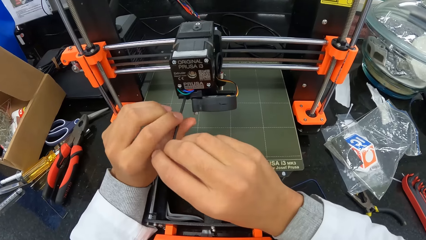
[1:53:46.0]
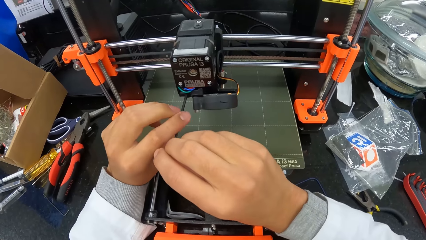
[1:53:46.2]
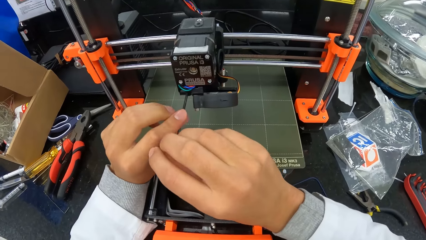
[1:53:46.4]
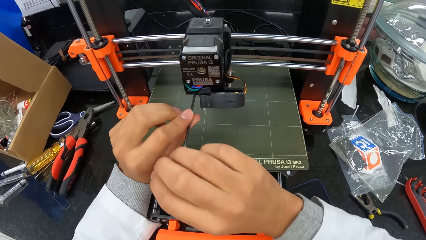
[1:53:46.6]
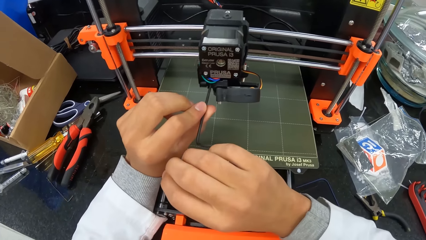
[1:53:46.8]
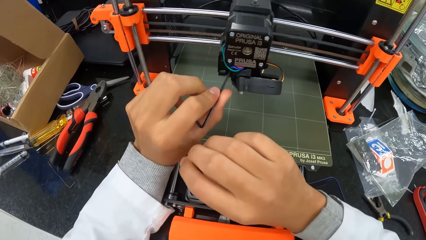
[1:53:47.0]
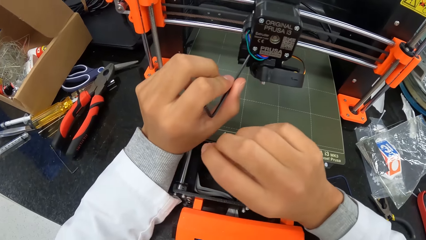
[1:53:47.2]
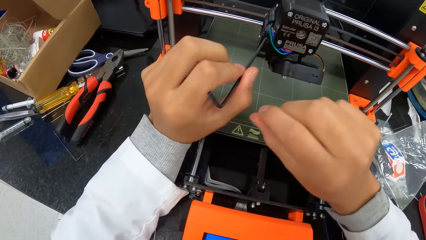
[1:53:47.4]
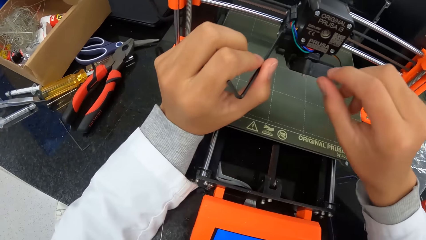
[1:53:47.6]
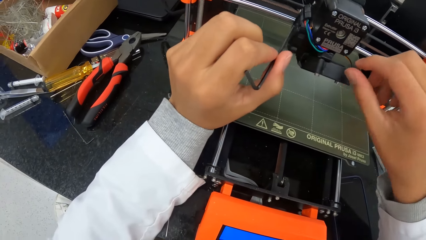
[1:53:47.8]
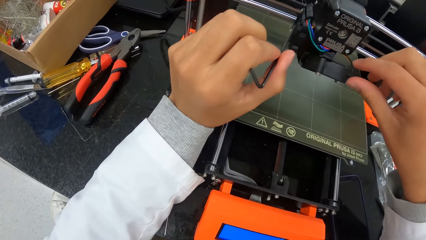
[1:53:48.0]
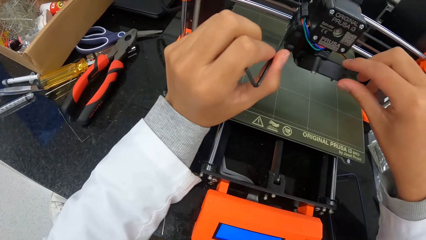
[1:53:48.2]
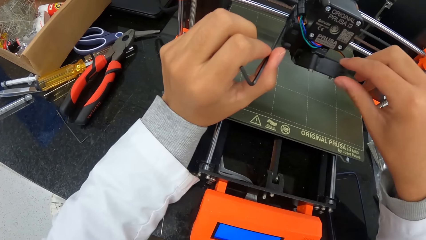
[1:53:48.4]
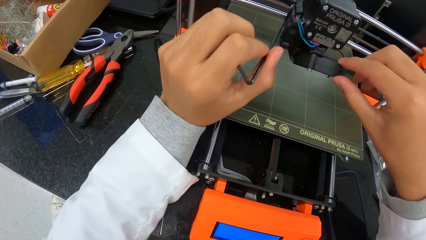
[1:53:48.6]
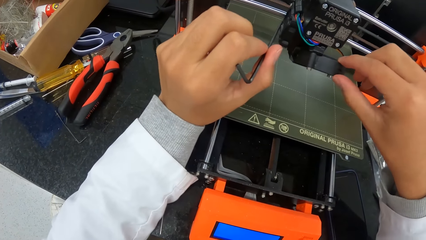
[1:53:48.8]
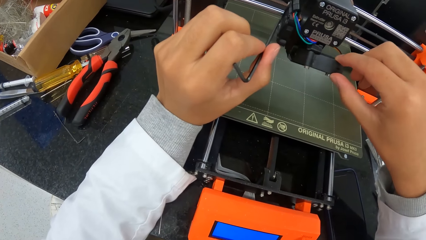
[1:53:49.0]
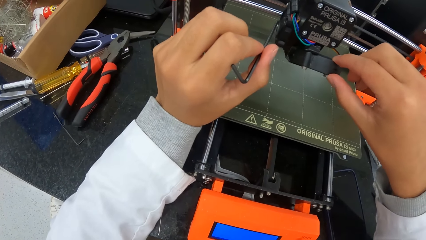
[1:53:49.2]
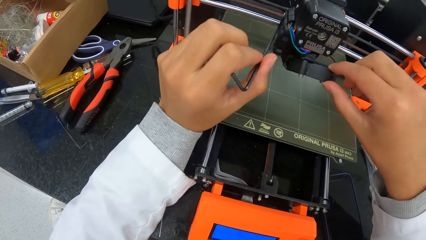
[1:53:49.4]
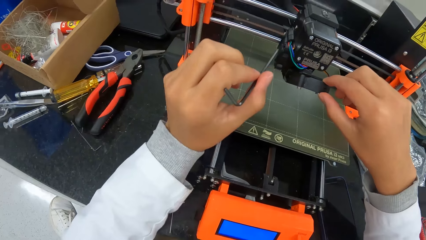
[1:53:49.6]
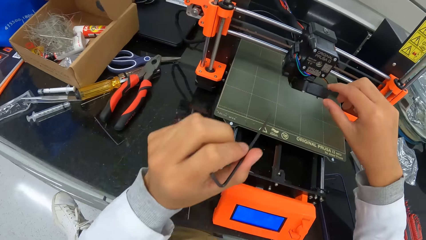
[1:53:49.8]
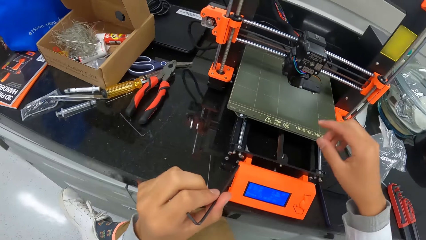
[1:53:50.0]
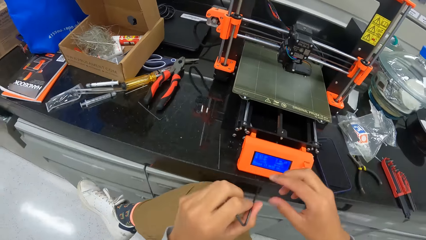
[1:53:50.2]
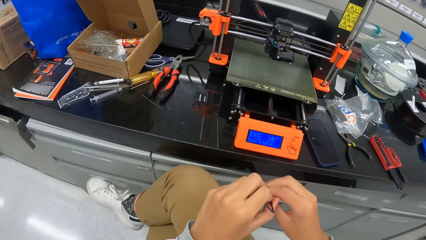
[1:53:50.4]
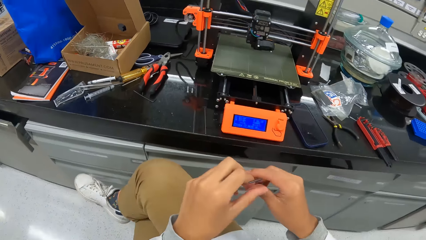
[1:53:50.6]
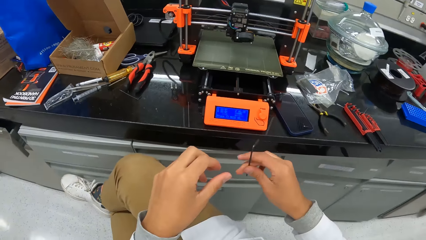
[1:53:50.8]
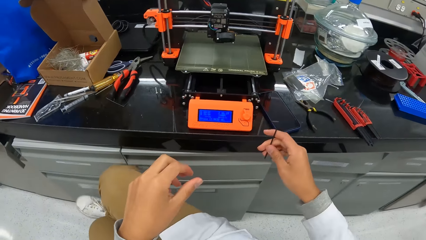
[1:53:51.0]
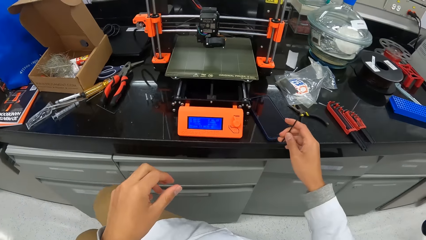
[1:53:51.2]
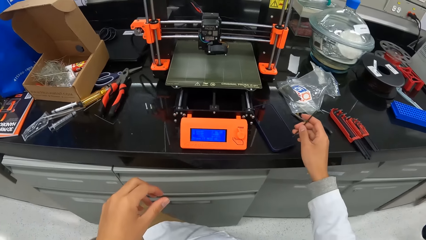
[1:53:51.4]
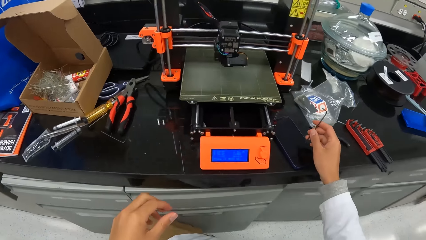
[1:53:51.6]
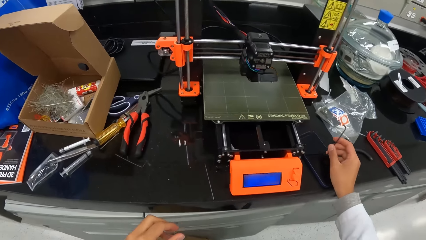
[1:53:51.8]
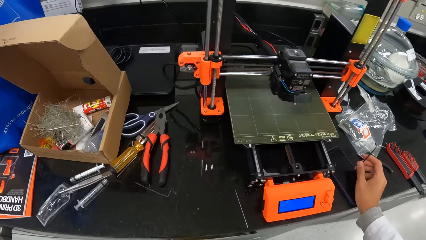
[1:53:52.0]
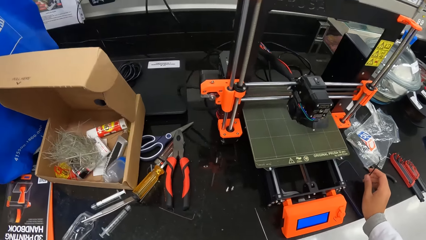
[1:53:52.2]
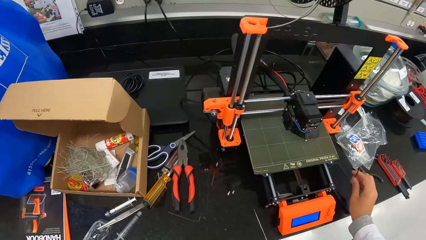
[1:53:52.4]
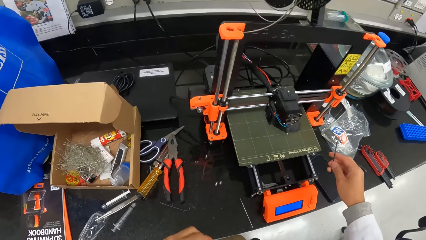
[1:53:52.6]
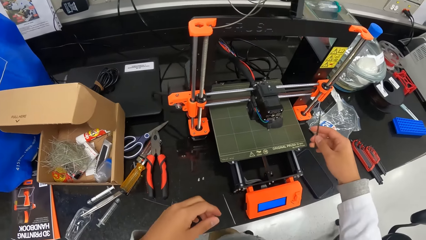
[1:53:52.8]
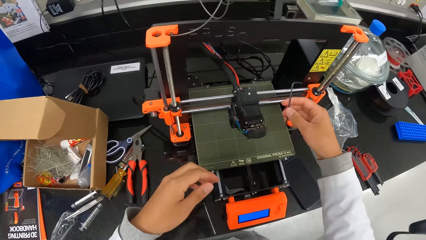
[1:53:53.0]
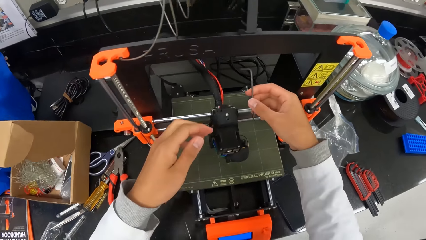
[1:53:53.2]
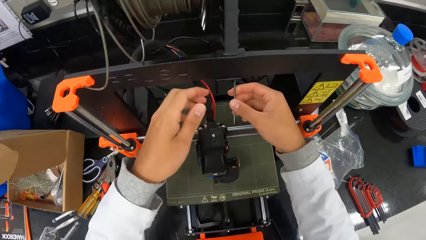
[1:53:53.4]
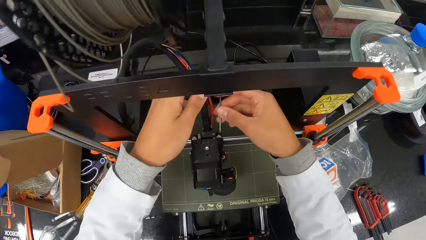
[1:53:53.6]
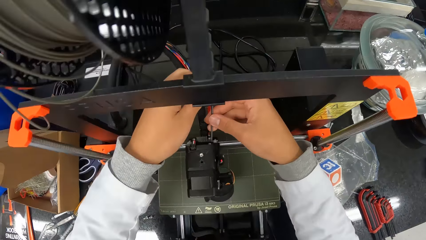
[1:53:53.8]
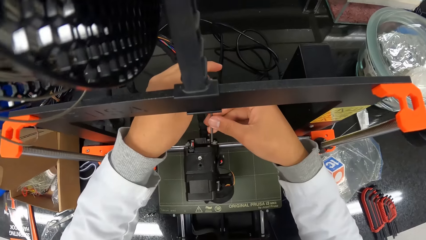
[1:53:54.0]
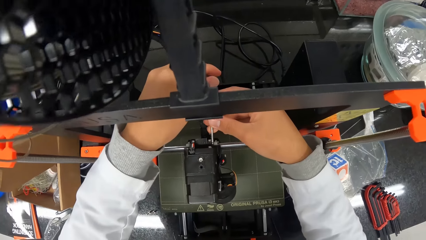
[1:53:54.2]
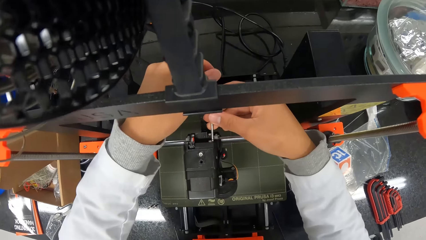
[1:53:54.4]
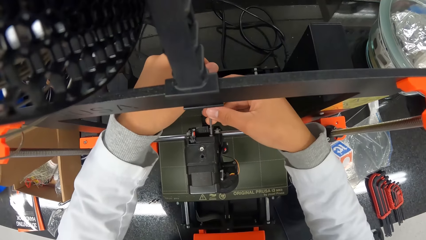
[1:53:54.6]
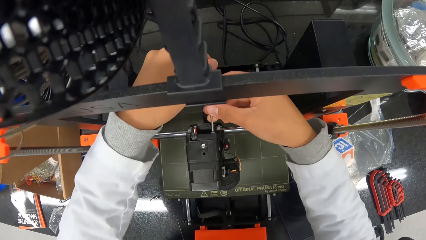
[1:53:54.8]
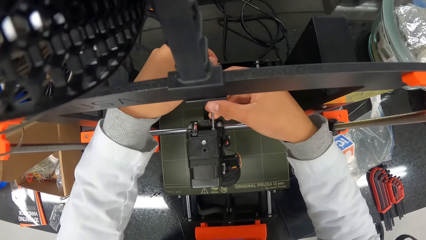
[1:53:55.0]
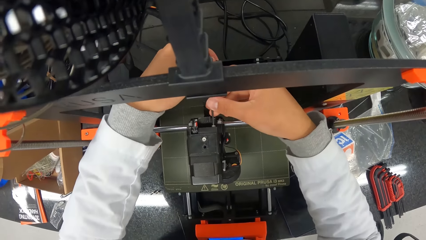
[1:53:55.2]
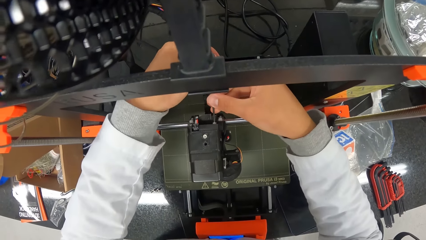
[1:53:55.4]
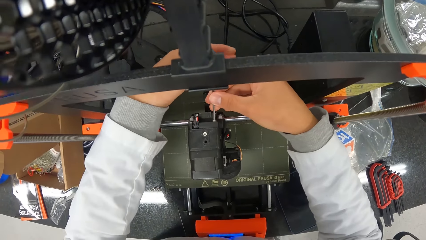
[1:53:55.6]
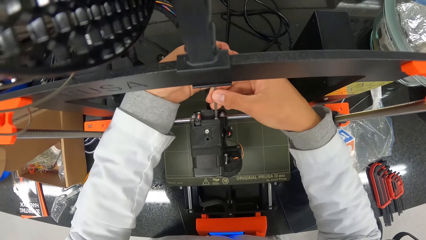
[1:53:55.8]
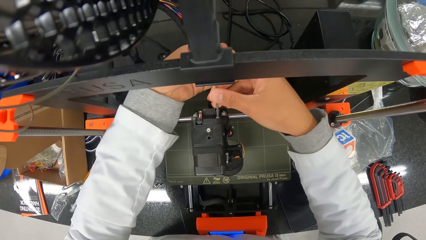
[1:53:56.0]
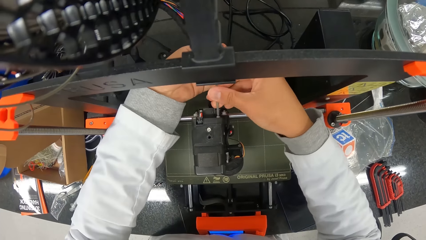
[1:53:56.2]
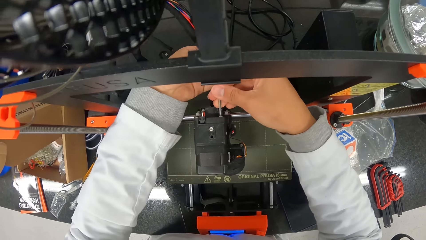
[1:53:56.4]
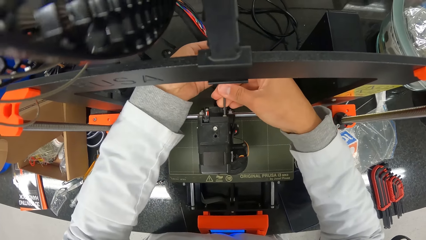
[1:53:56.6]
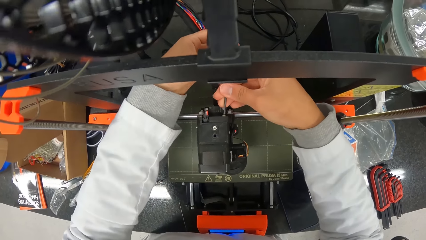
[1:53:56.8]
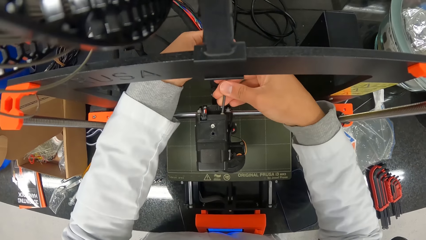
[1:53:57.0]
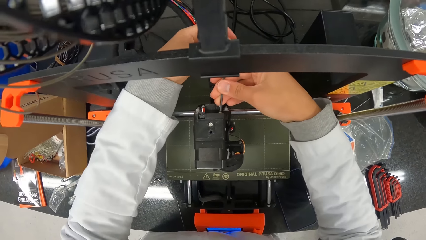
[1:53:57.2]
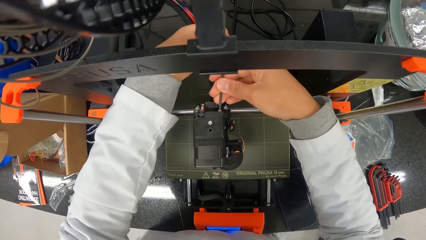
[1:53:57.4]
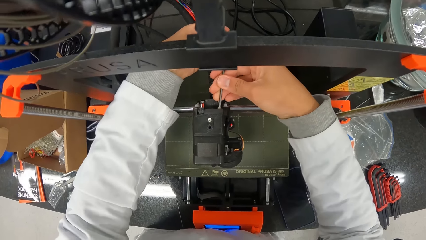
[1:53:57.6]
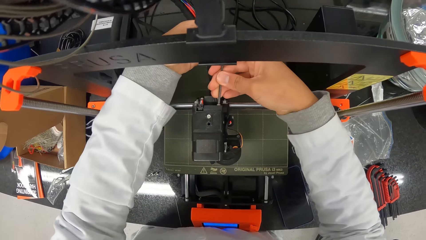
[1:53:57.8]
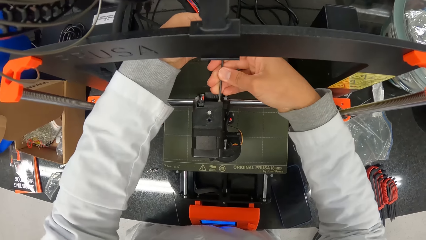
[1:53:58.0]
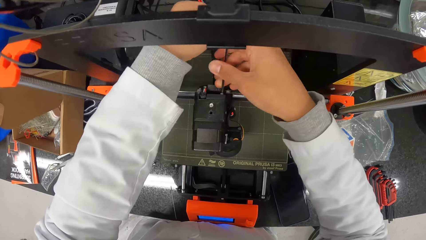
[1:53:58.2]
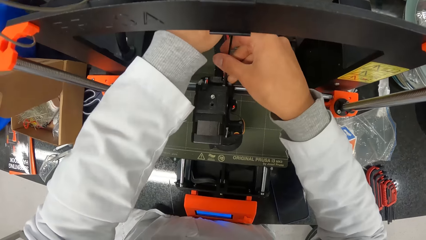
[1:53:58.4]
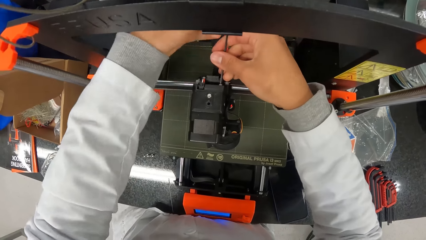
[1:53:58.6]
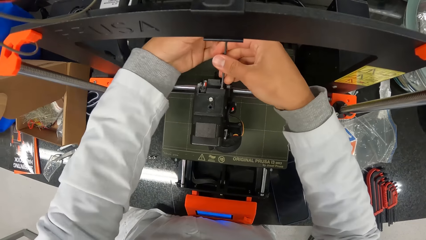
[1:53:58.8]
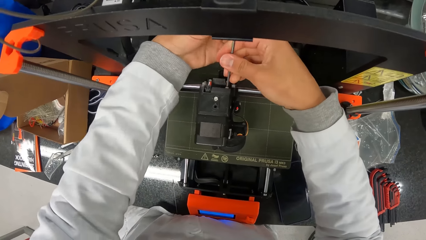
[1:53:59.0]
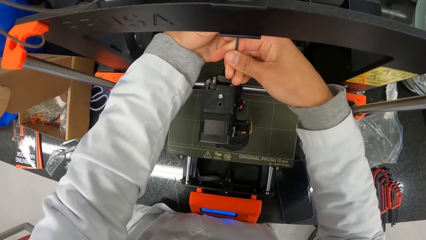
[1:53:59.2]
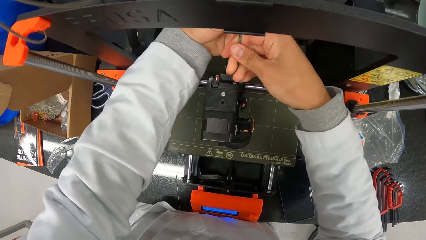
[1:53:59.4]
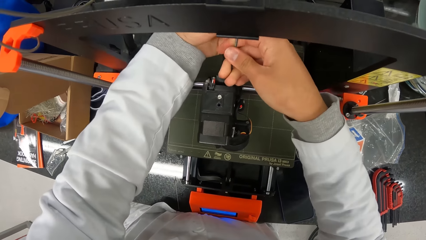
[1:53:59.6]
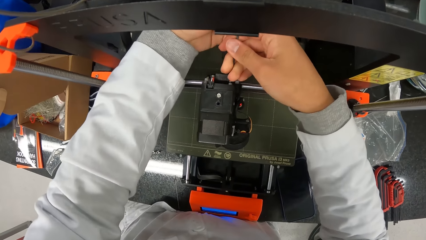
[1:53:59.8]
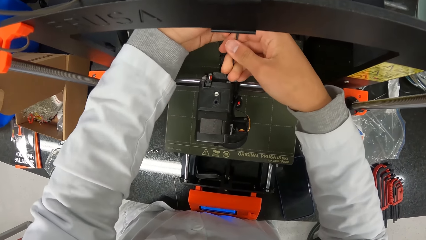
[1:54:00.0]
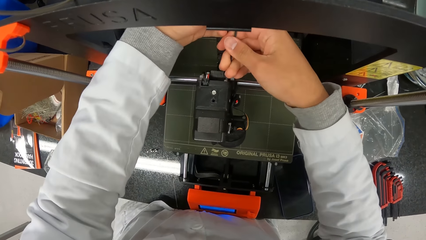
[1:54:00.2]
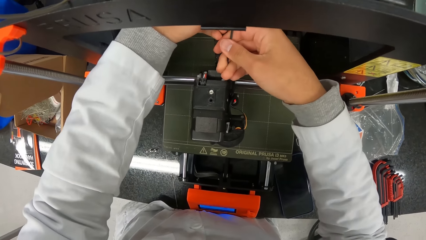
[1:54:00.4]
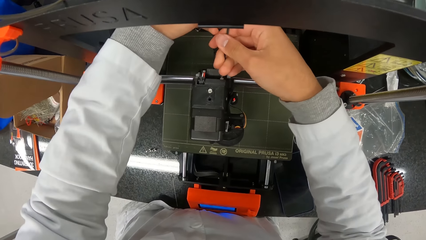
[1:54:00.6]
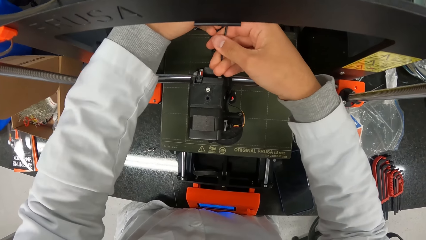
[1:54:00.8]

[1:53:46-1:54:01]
The camera wearer tugs at the hotend assembly with his right hand. He holds the machine with his right hand. He passes the allen key in his left hand to his right hand. He dislodges a screw in the hotend assembly with the allen in his hands.
